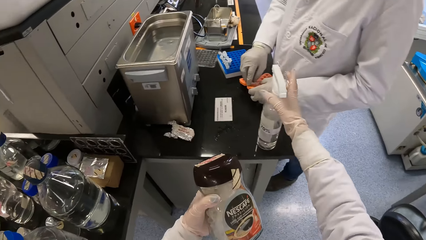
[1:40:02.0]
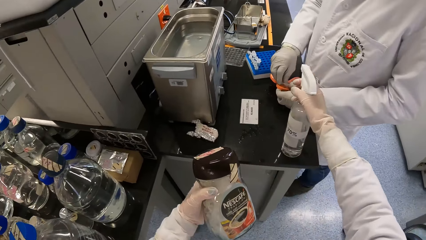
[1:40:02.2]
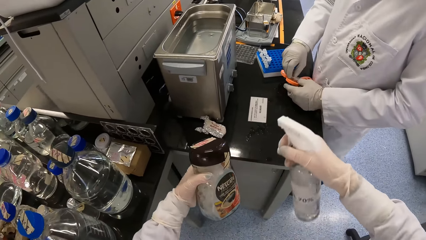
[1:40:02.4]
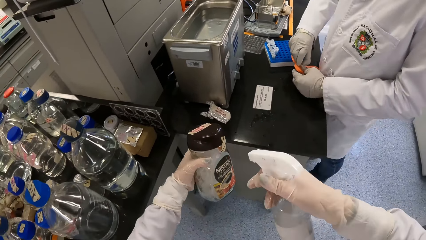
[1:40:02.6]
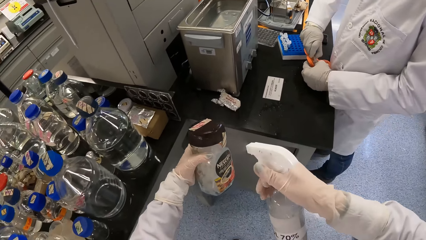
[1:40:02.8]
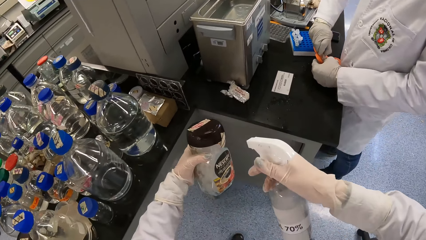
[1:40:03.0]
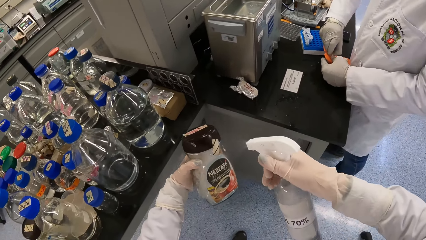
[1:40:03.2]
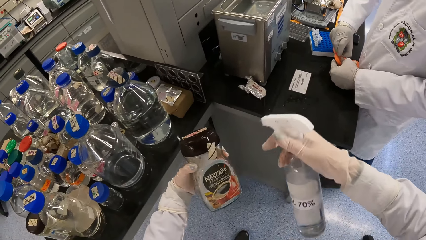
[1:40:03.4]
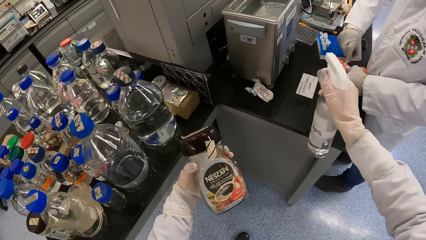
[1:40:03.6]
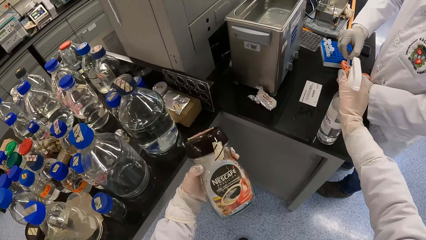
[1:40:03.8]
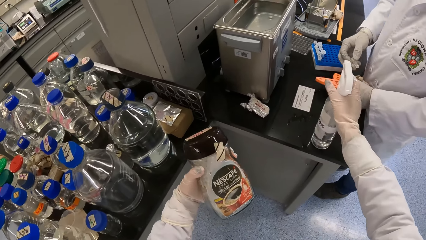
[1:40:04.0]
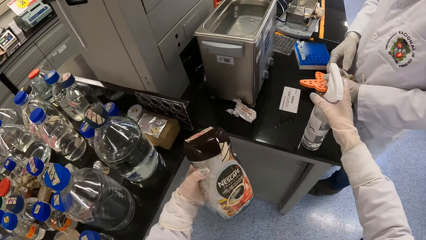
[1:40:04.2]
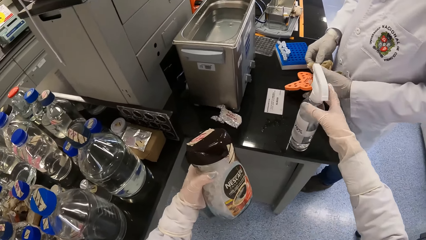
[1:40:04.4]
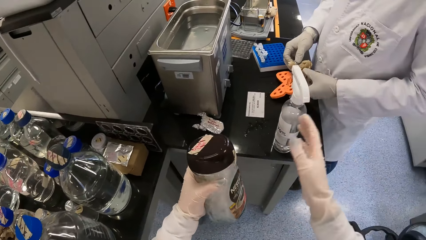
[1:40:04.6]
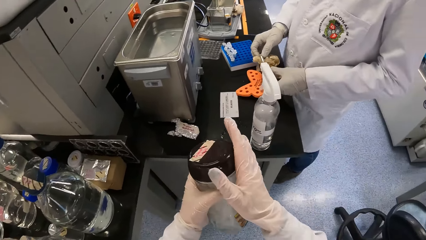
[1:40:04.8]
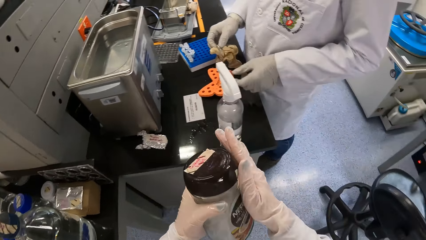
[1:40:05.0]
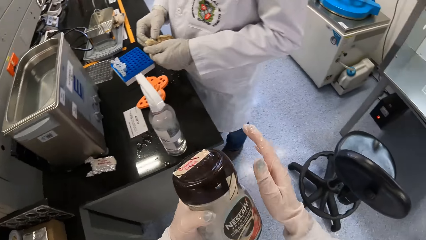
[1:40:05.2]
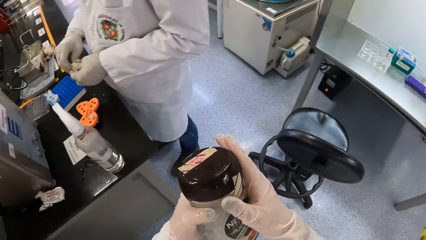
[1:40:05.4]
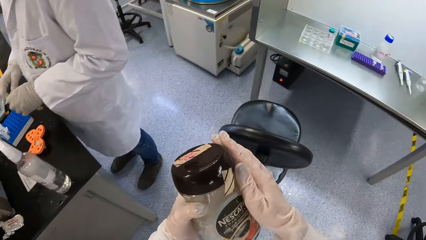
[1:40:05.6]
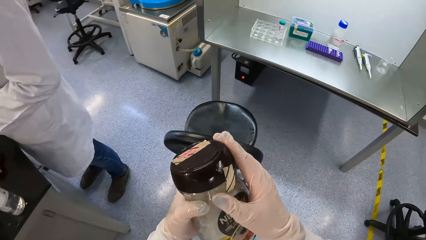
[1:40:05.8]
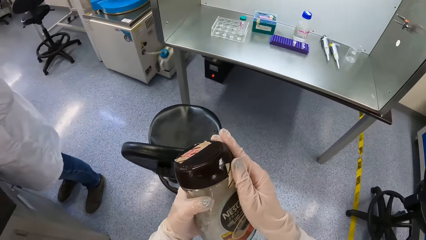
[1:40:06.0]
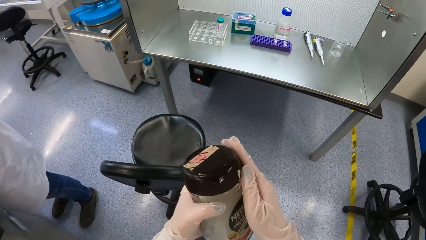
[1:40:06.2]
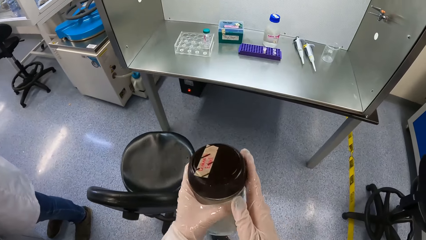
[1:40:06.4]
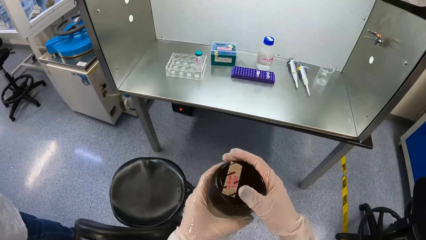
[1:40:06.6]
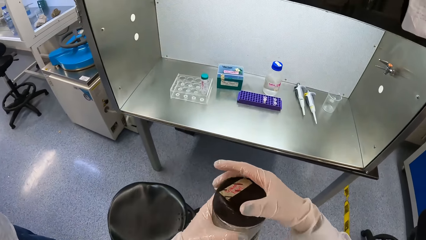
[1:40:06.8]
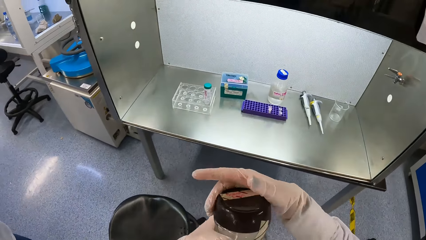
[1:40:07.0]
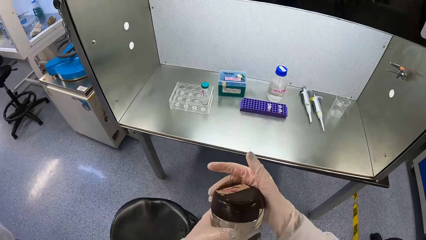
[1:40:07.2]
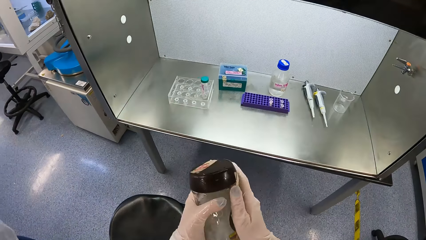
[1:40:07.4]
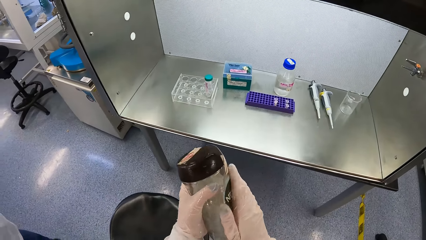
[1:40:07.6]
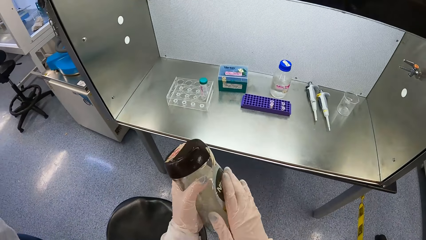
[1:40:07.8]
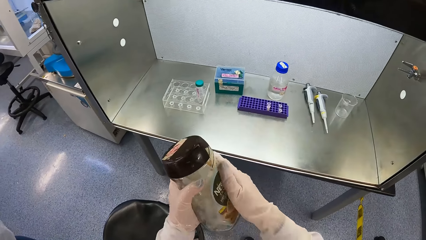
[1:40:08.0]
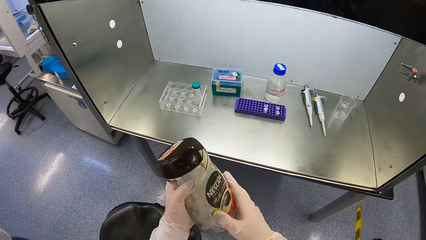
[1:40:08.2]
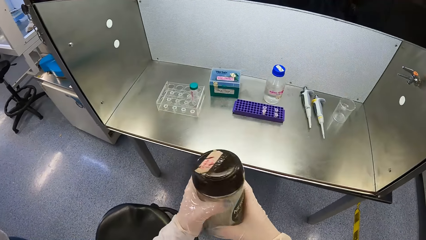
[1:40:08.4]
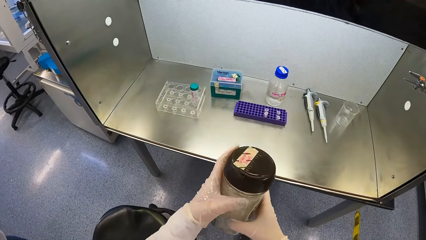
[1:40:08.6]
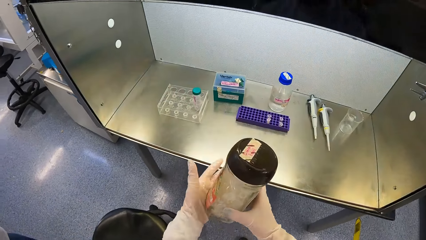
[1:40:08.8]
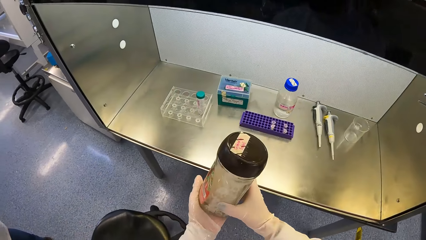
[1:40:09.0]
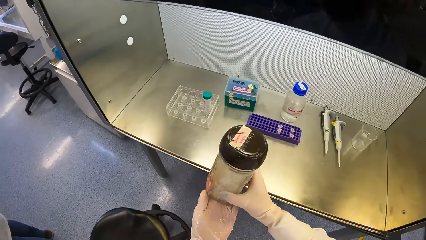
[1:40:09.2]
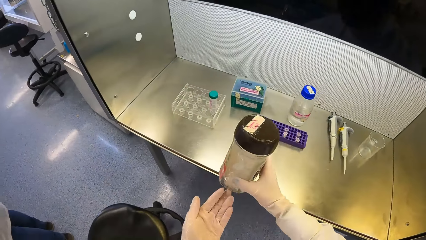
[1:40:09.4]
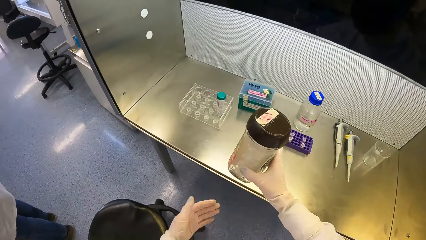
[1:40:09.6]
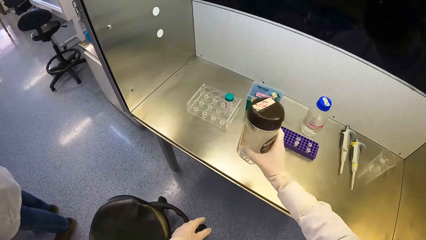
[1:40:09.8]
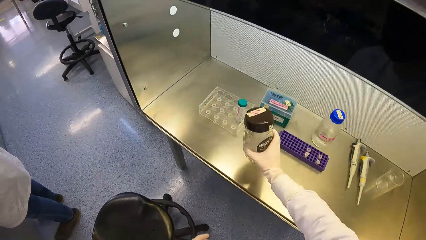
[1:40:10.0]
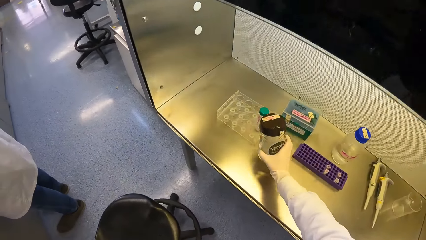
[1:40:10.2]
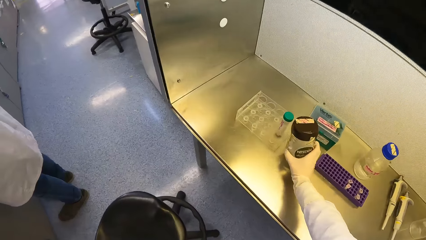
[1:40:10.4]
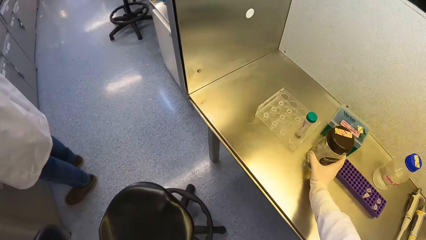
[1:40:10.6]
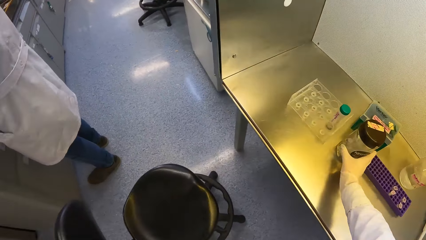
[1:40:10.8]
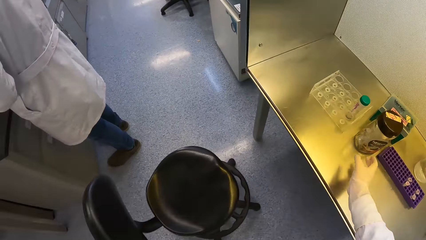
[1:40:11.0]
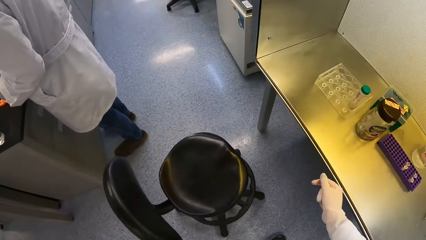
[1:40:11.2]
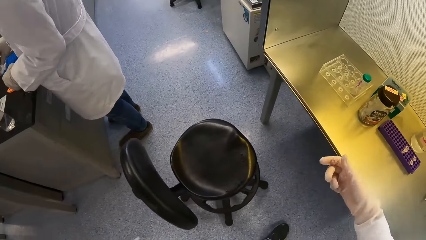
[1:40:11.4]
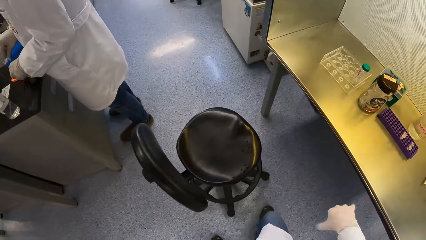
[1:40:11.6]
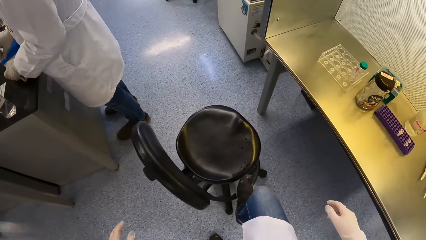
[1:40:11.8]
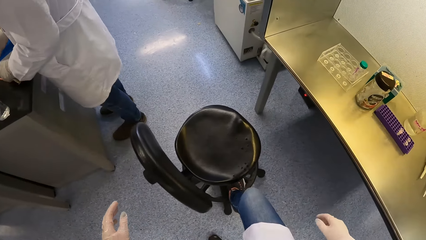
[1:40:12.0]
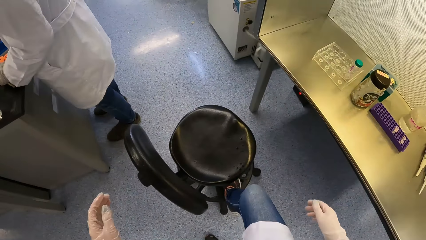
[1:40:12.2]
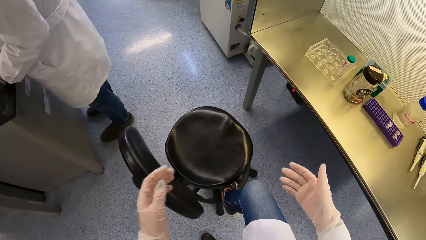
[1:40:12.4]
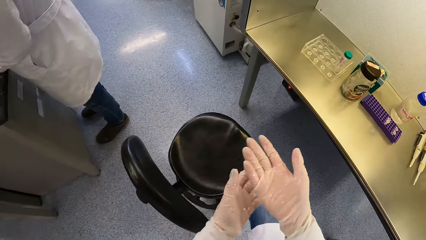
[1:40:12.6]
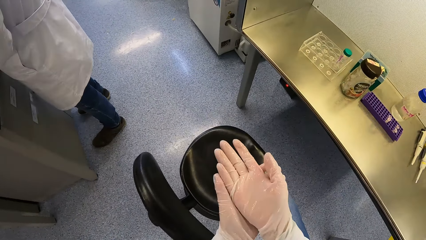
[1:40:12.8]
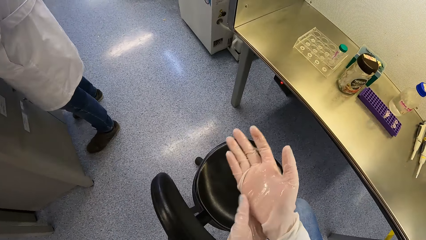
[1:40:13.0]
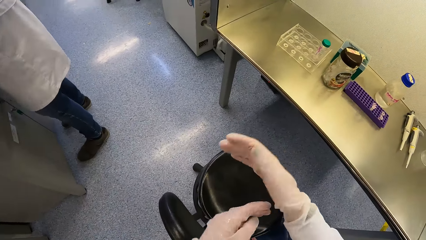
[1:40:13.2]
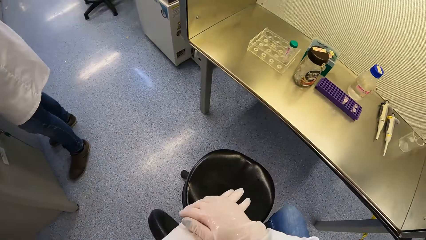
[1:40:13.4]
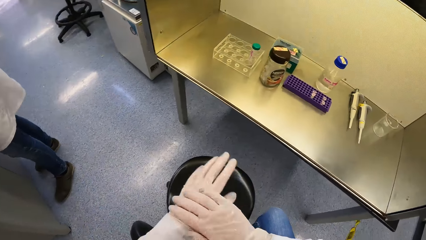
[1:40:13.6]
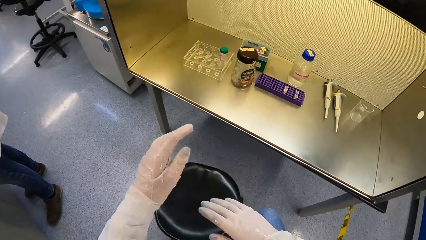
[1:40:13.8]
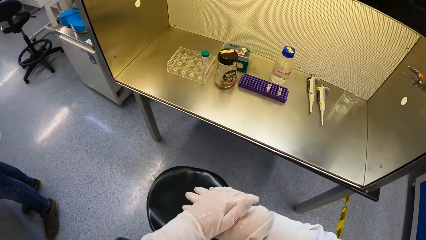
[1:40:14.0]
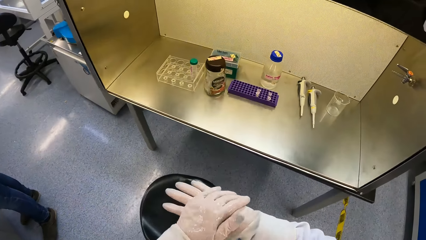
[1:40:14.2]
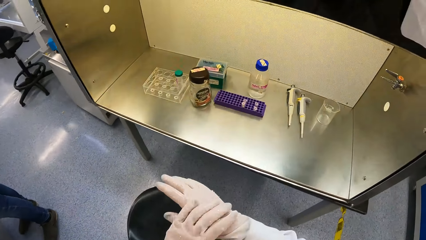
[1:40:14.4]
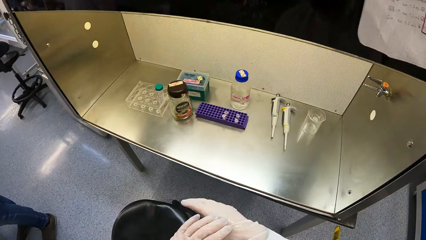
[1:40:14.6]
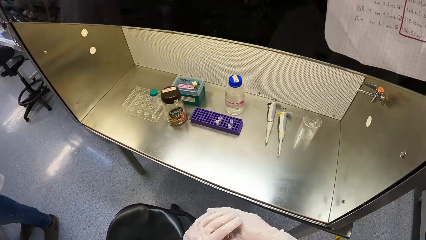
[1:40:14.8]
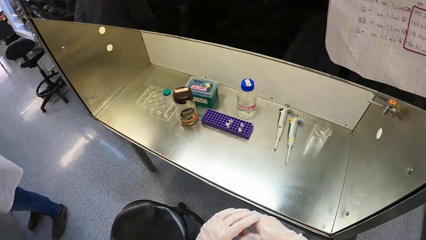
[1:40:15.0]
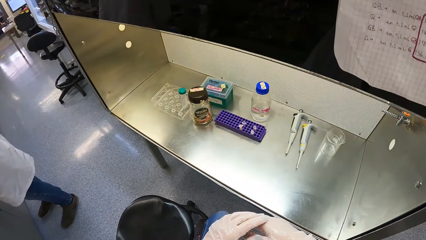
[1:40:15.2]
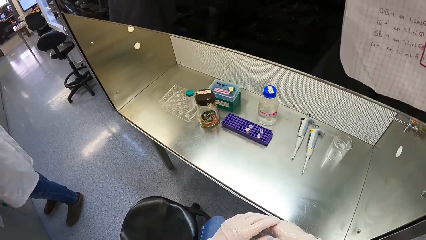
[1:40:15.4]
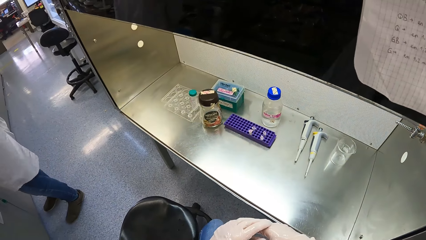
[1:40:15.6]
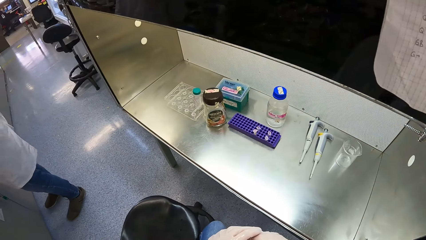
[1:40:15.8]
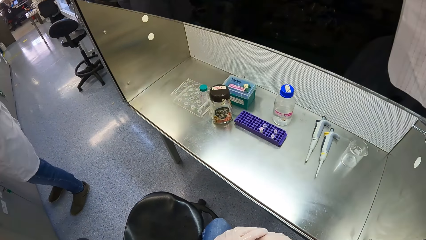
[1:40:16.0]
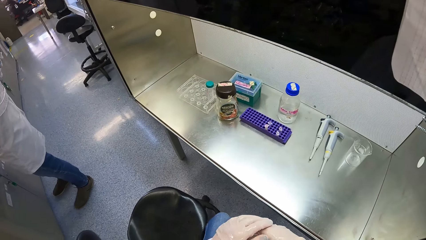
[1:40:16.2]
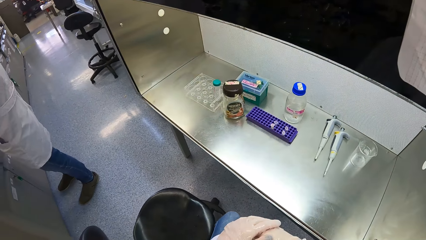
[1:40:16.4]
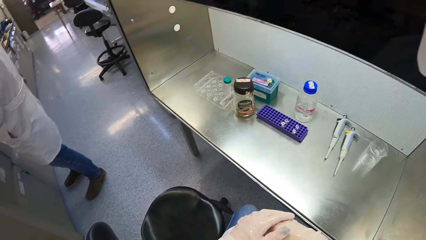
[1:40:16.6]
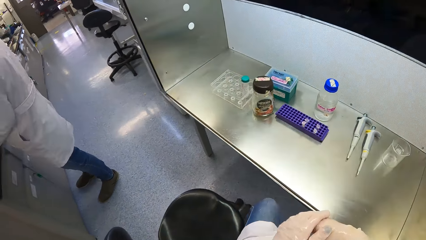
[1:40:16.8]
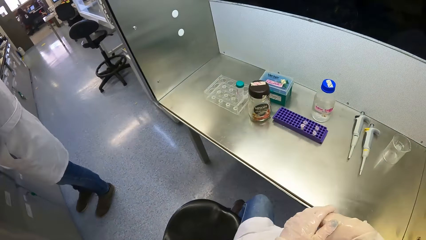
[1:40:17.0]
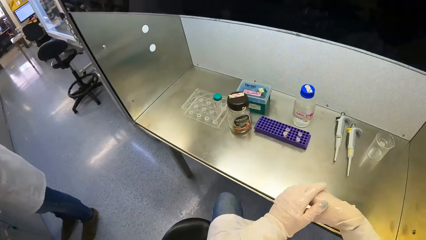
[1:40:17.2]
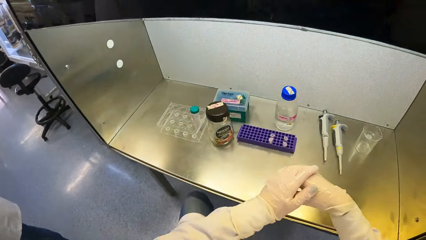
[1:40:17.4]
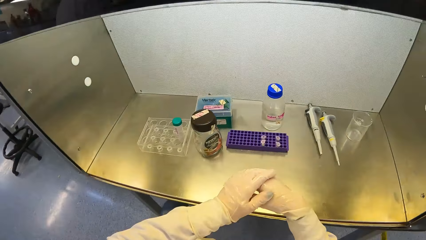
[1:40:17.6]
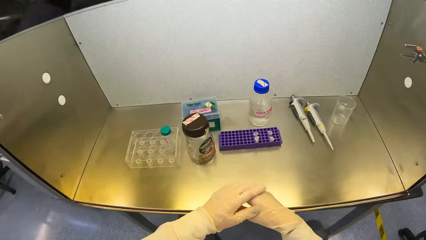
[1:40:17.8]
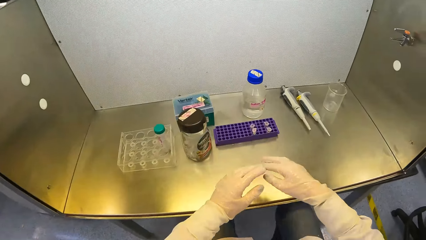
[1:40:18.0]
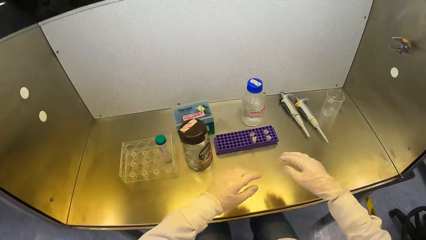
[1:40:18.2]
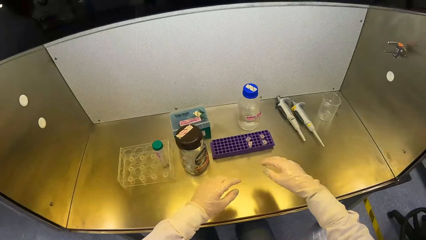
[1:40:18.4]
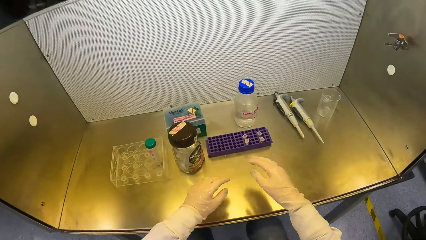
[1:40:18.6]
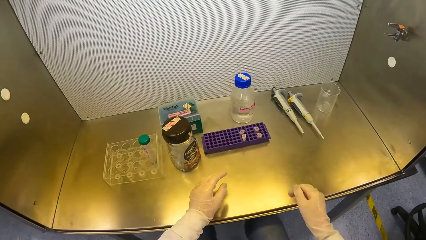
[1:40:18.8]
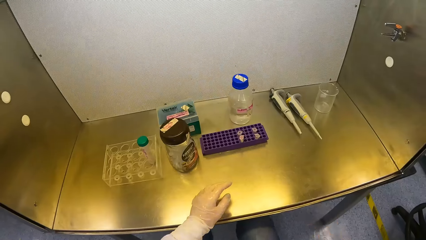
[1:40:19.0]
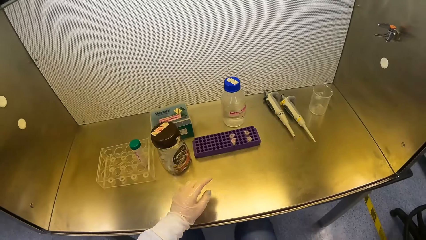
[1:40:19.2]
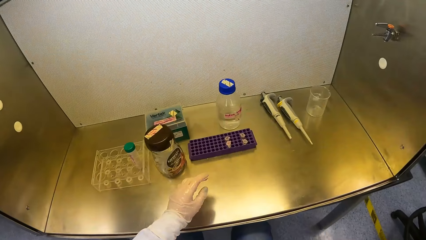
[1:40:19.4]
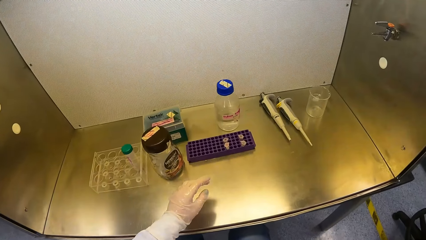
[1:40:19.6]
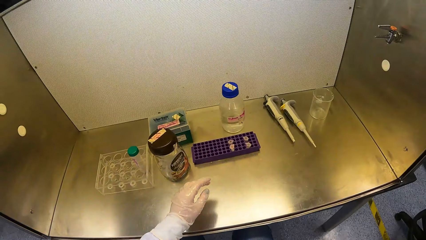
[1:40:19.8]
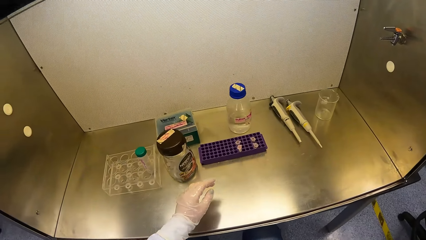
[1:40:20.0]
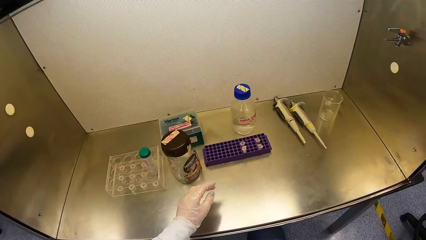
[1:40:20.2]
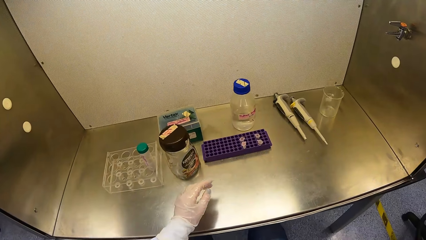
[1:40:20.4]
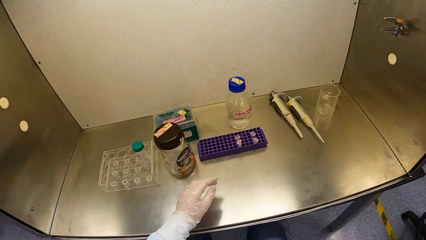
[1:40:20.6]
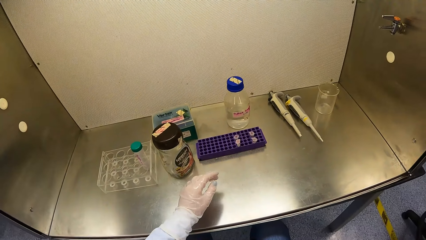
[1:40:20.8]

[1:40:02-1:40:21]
The camera wearer picks the spray bottle from the table with his right hand. He sprays liquid sanitizer on the microtube with the spray bottle in his right hand. The man pulls a microtube from the orange microtube rack with his right hand. The camera wearer places the spray bottle on the table with his right hand. The man drops the orange microtube rack on the table with his left hand. The camera wearer rubs the jar of microtubes with his right hand. The man wipes the microtube with the piece of cloth in his left hand. The camera wearer takes the jar of microtubes from his left hand with his right hand. He places the jar of microtubes on a metal surface with his right hand. The man holds a microtube in his right hand and holds the orange microtube rack in his left hand. The camera wearer pulls a chair towards himself with his right leg. He rubs his palms together. He sits on the chair. He moves the chair closer to the table.
